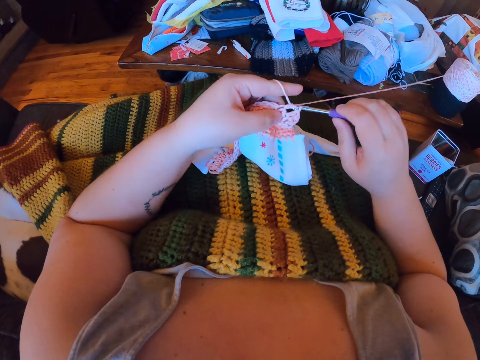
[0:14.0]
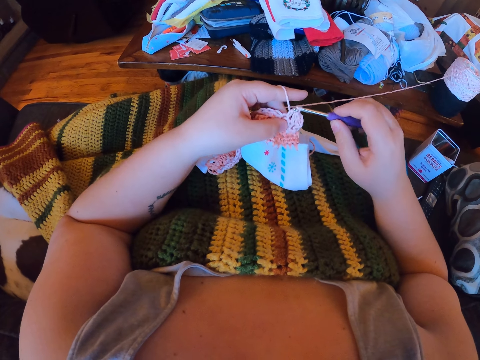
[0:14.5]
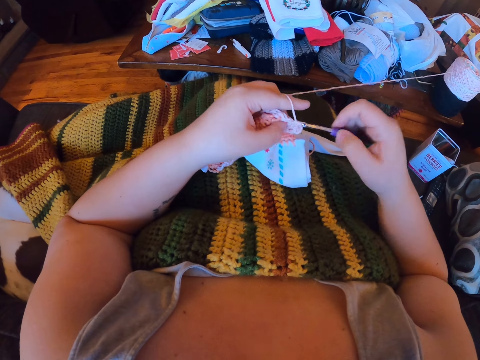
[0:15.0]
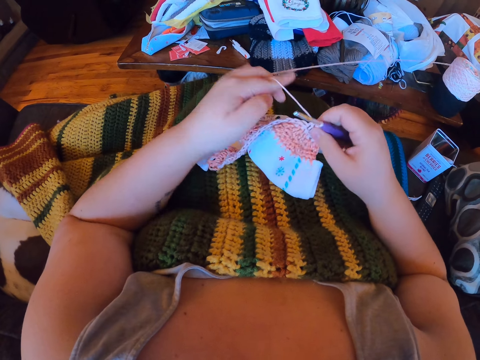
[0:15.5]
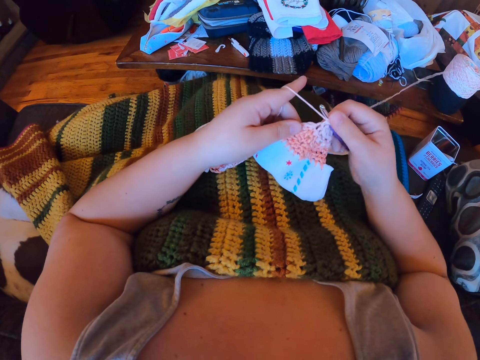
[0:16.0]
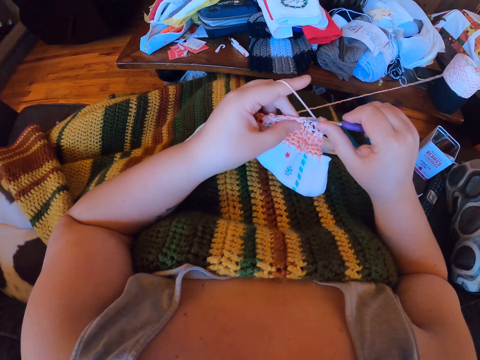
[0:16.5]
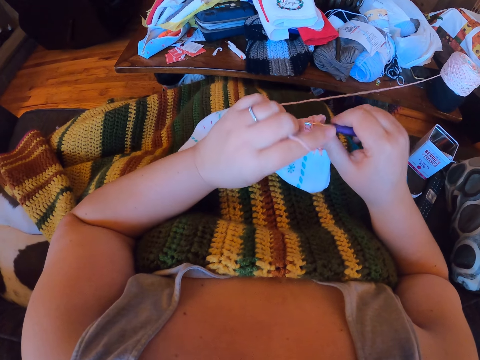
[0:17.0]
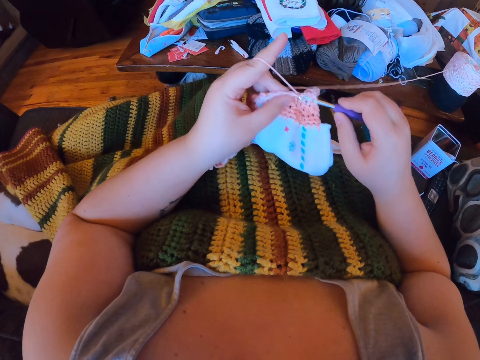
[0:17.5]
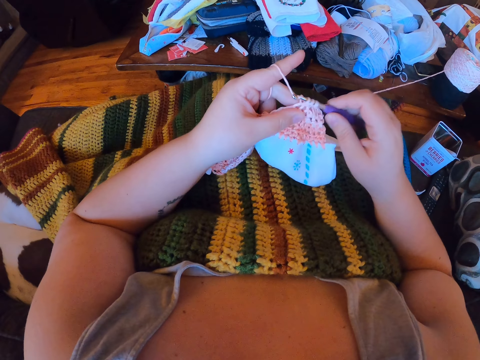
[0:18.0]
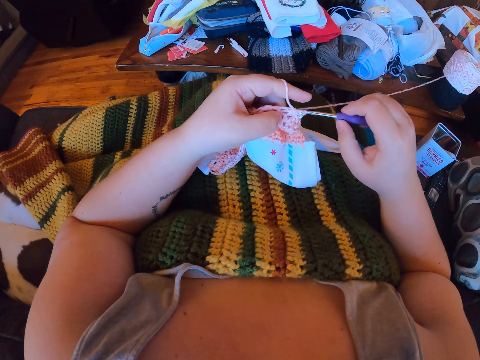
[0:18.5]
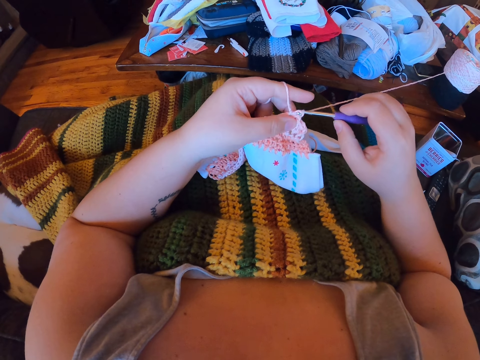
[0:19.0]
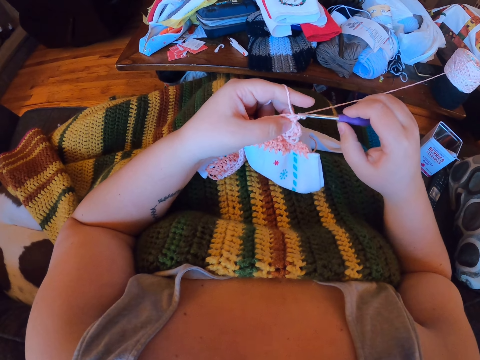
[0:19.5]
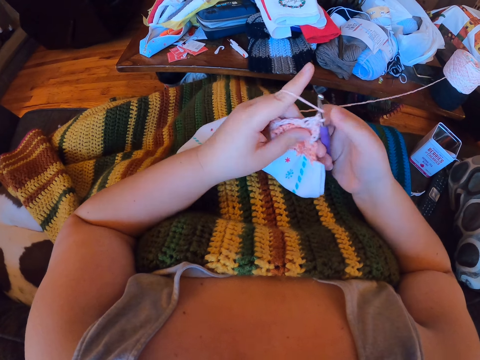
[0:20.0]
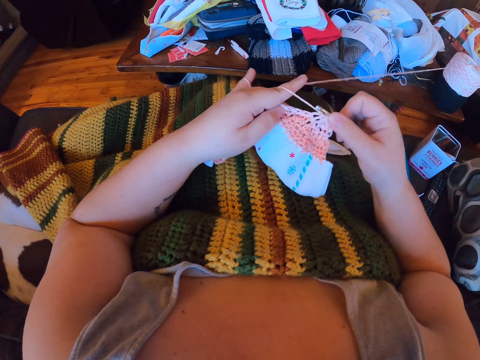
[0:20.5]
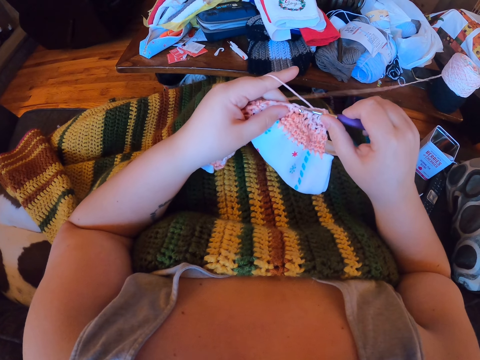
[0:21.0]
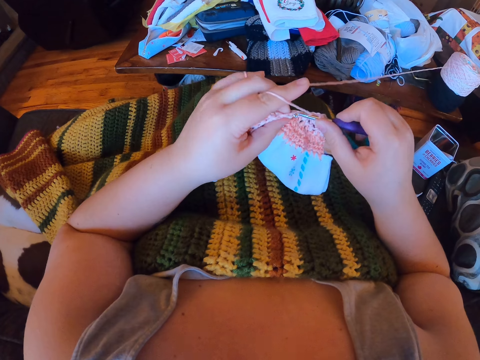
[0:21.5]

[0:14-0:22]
The camera wearer adjusts the thread. They knit the garment.

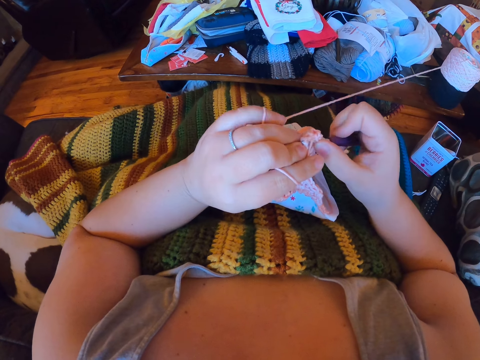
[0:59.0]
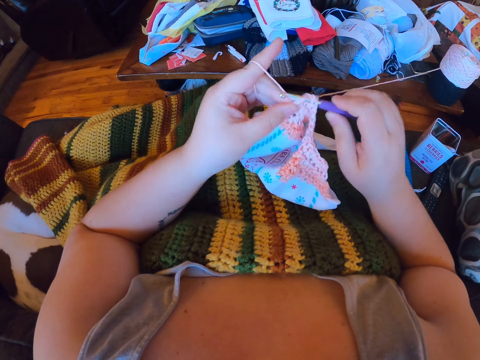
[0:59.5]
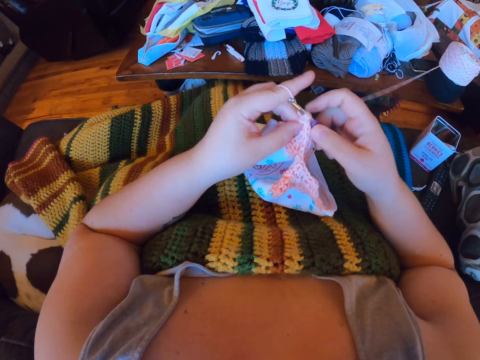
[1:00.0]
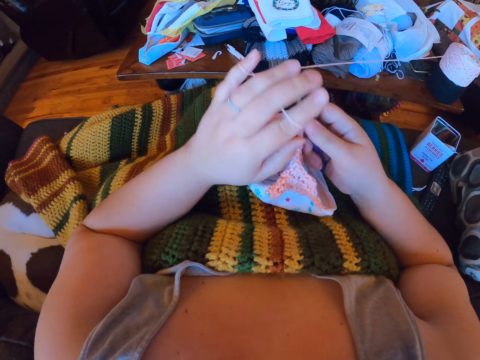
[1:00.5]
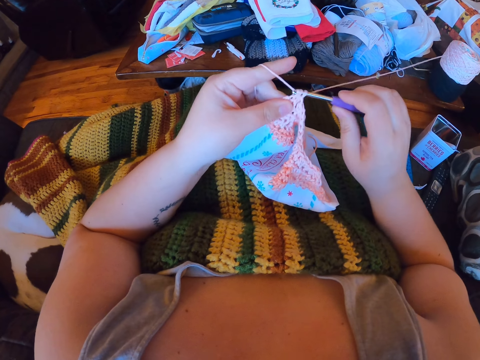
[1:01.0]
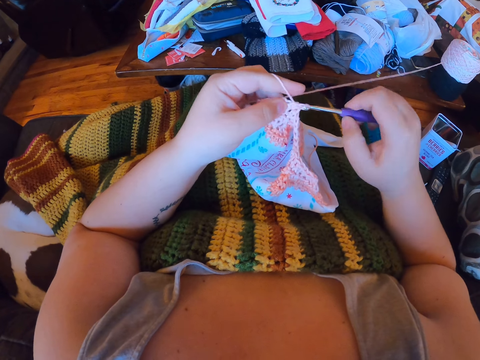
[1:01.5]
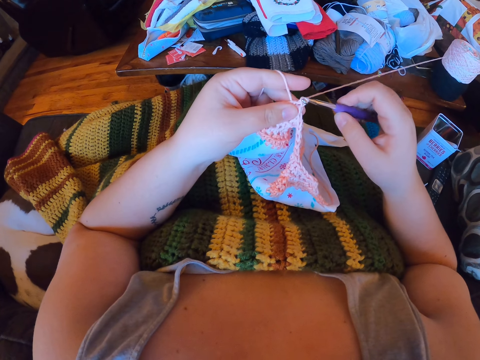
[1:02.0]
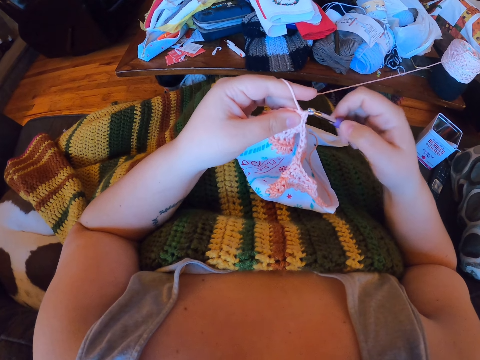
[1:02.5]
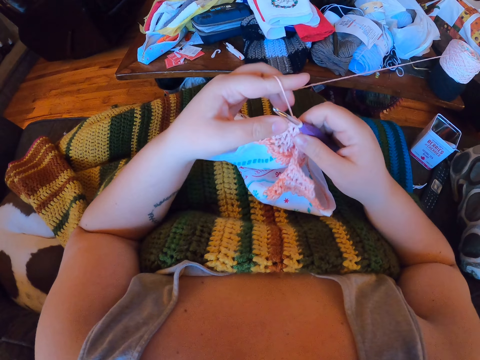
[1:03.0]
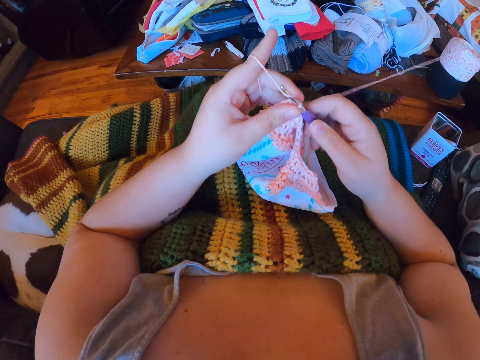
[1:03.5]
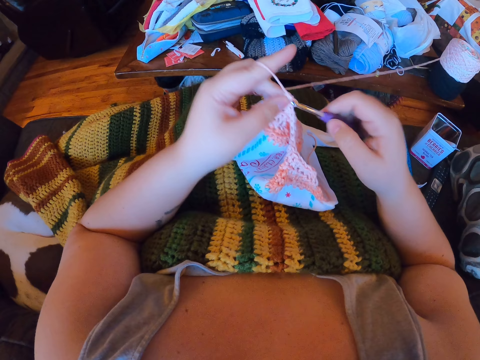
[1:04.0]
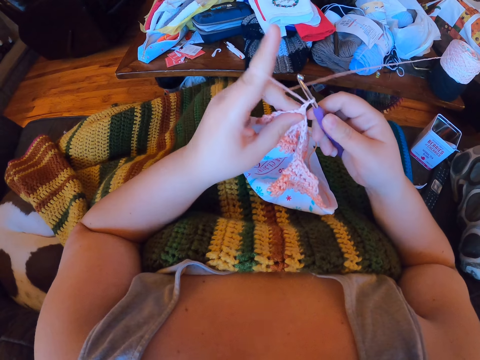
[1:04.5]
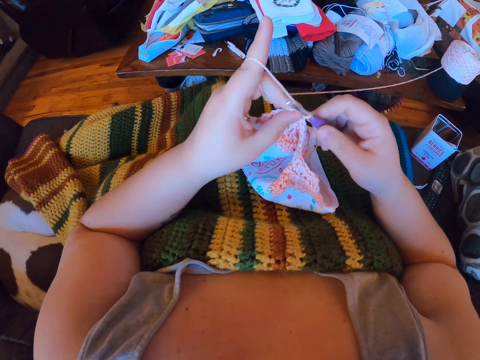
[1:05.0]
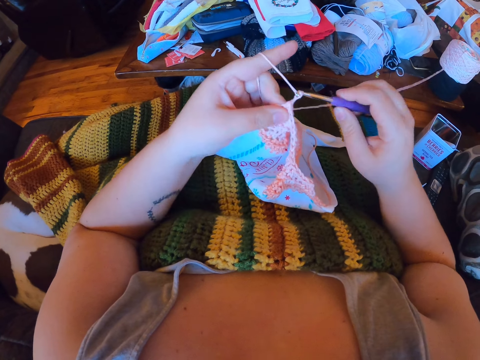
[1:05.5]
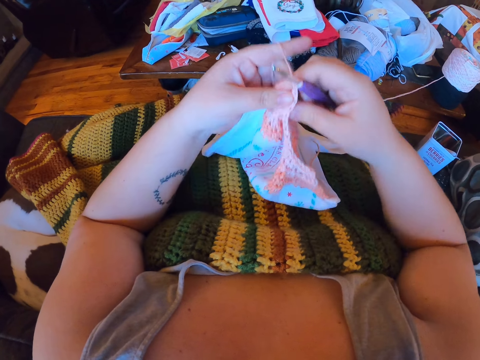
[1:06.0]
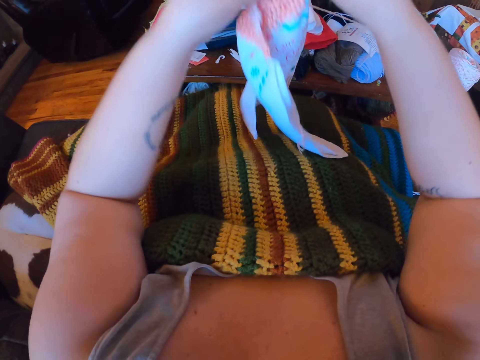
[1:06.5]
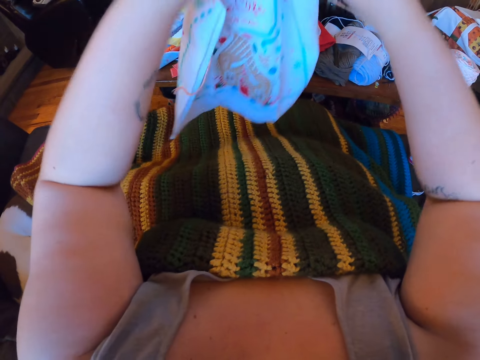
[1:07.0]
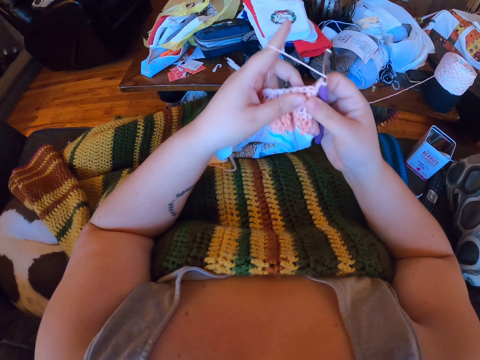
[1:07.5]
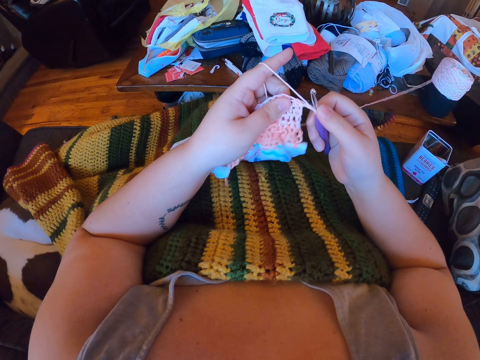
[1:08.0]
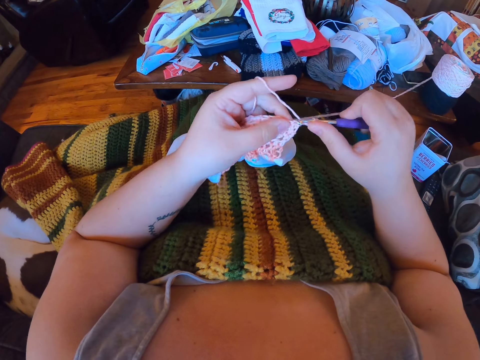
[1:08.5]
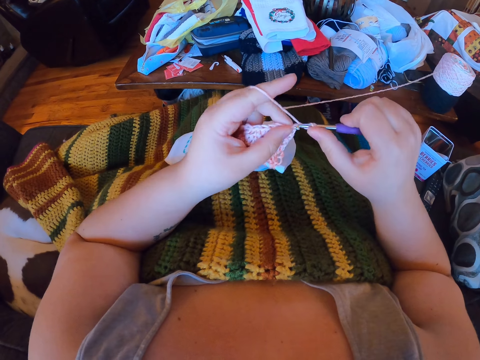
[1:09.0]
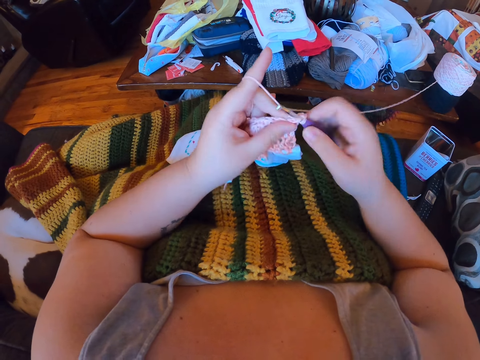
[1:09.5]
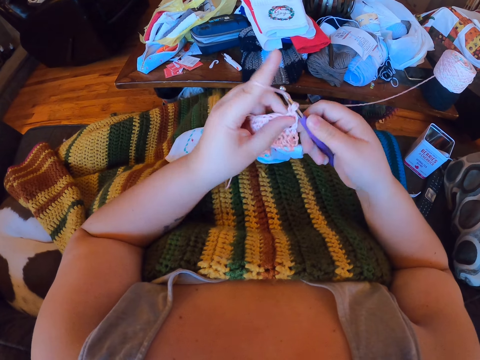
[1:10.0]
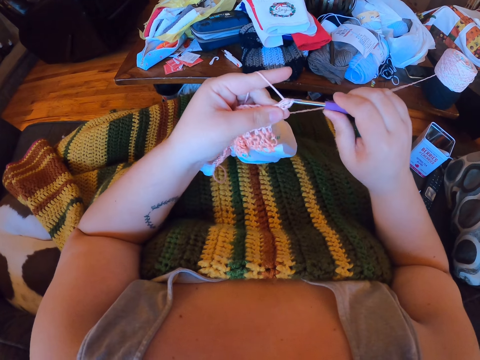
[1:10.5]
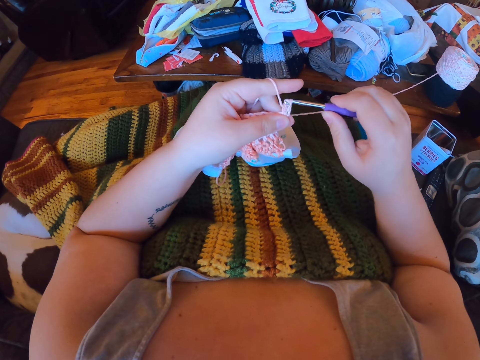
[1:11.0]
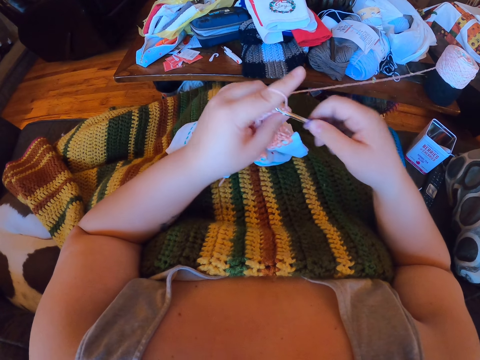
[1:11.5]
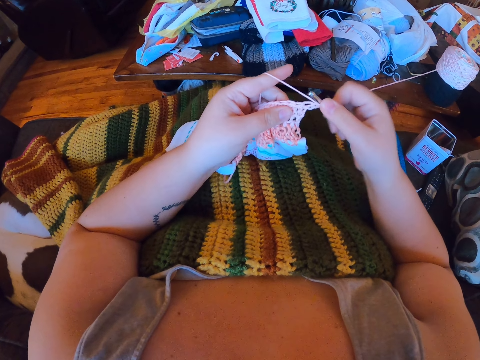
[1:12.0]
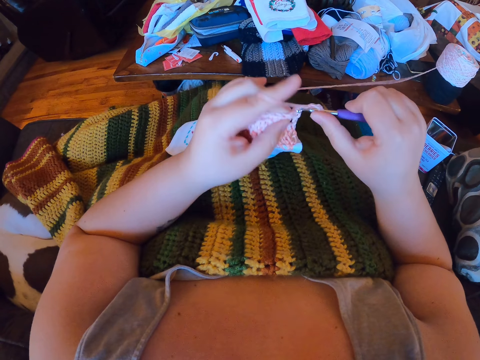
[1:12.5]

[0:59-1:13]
The camera wearer adjusts the thread. They knit the garment. They adjust the thread. They knit the garment. They adjust the crochet with both hands. They crochet with the yarn.

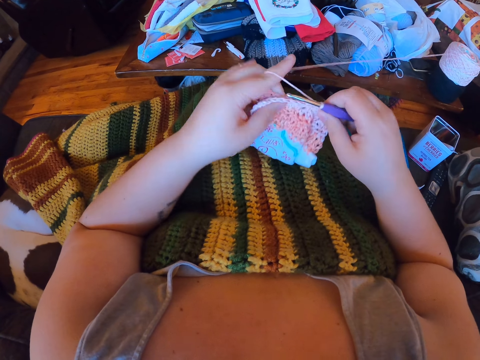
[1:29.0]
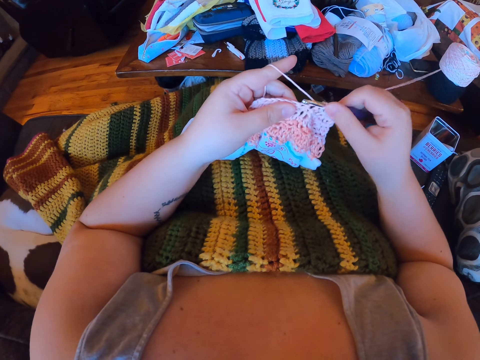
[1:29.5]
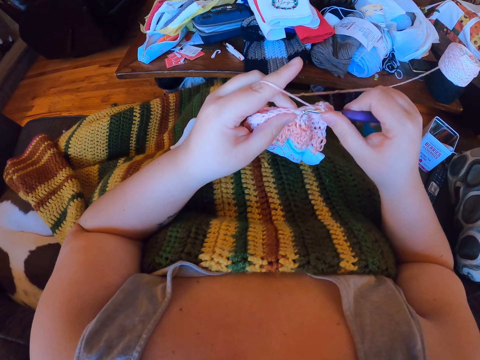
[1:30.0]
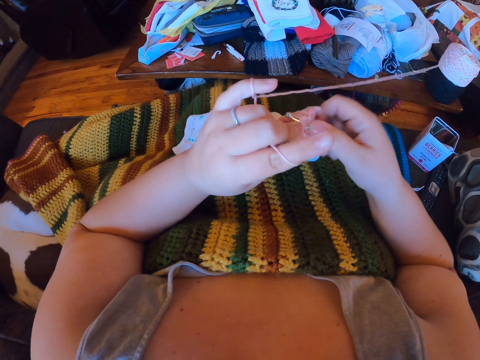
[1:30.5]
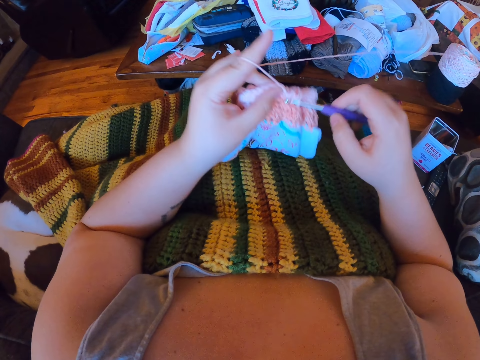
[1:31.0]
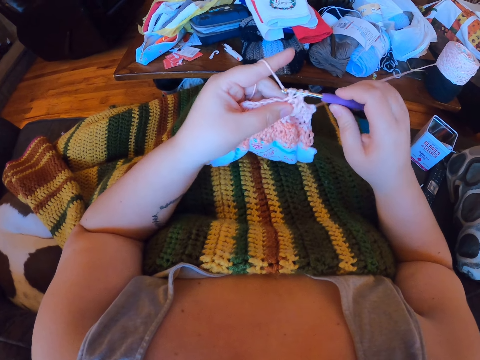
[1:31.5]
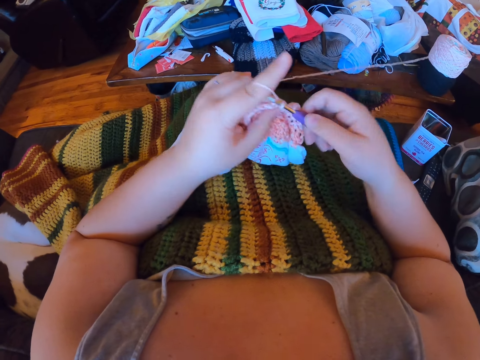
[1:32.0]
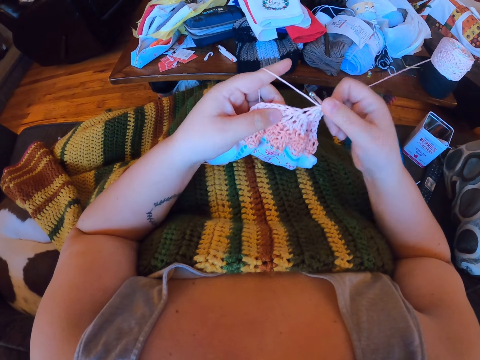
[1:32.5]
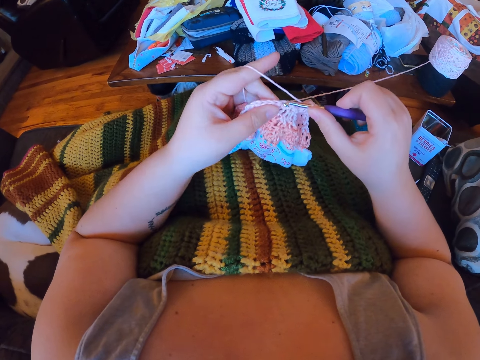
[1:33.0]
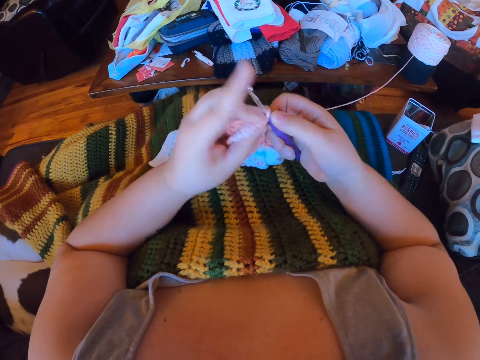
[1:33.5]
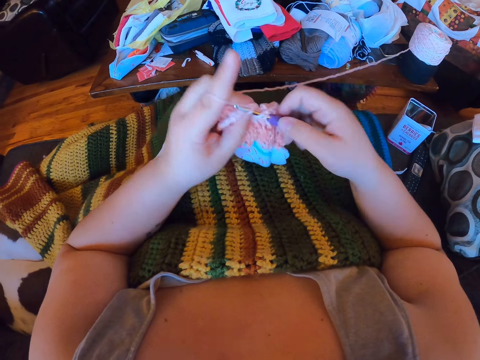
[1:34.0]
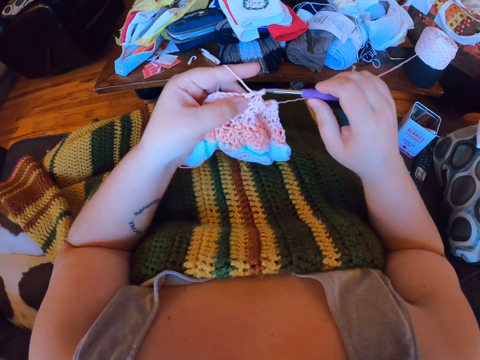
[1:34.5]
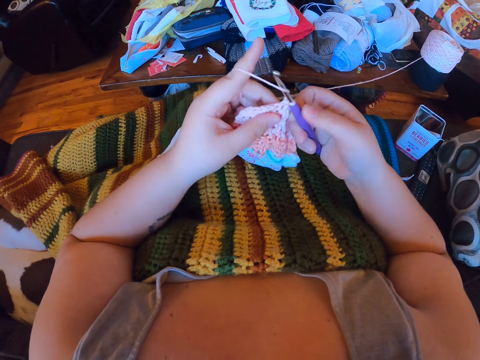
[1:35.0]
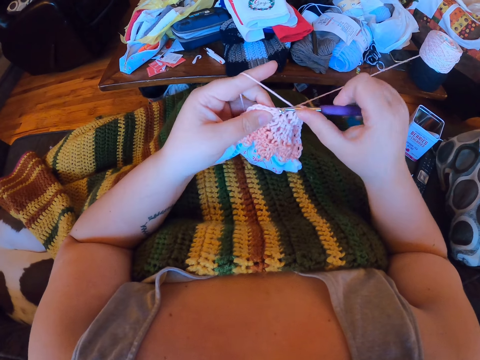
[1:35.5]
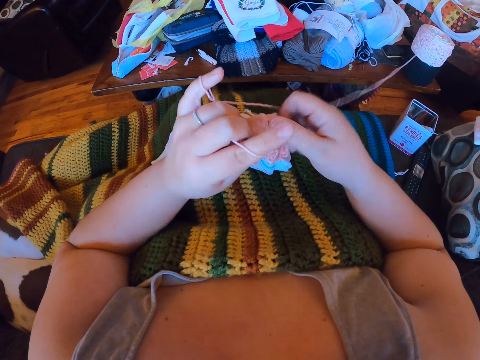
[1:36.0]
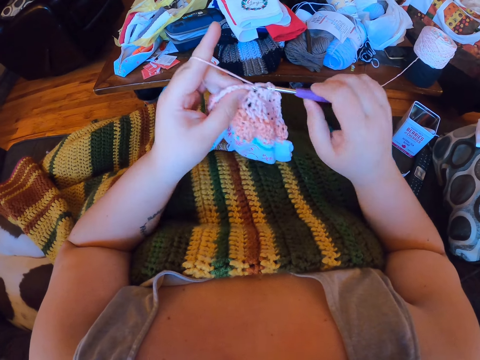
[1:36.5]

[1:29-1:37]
The camera wearer crochets with the yarn.
